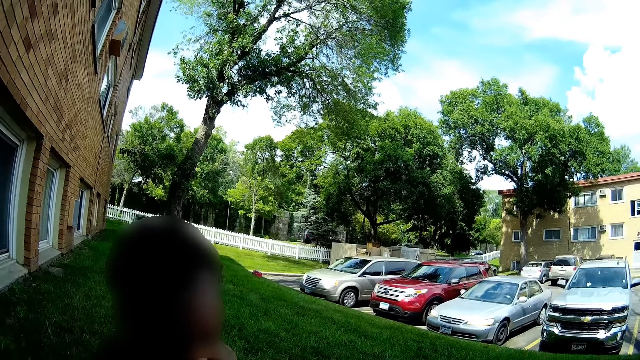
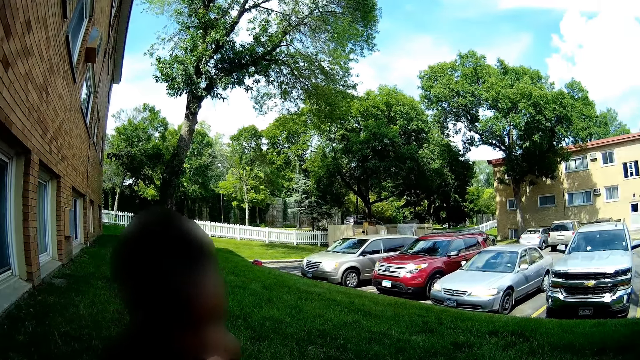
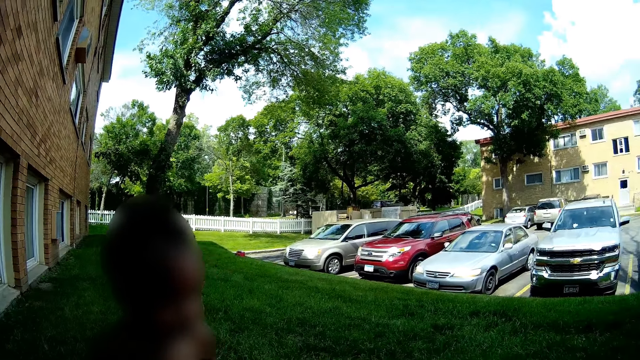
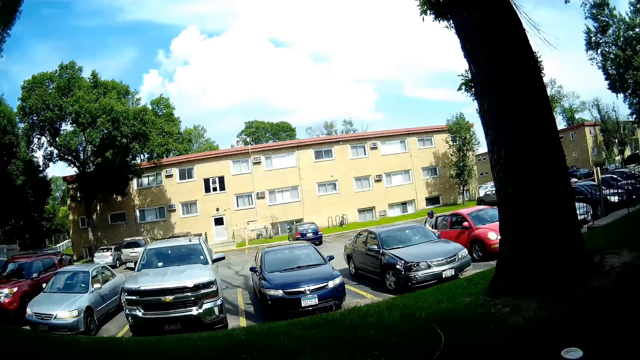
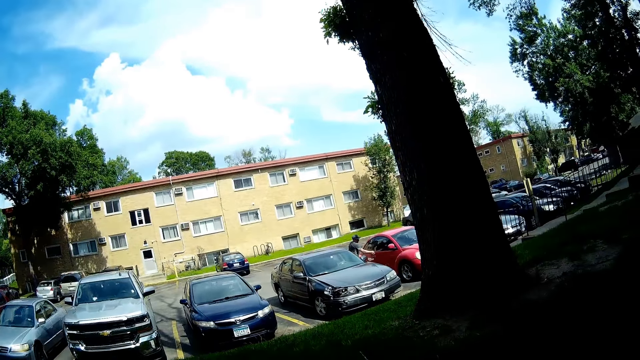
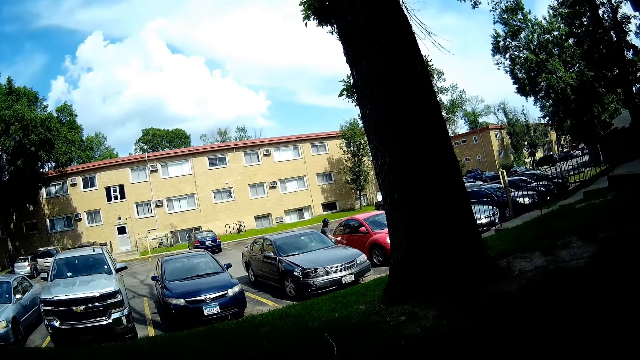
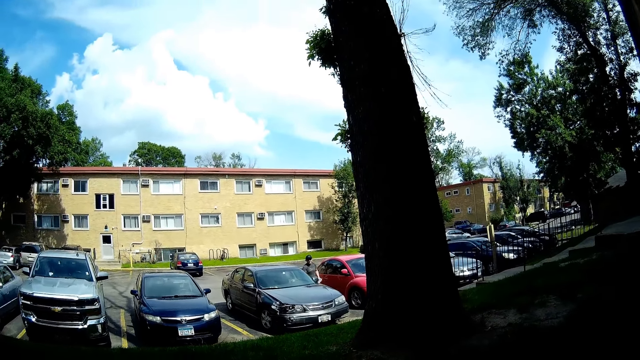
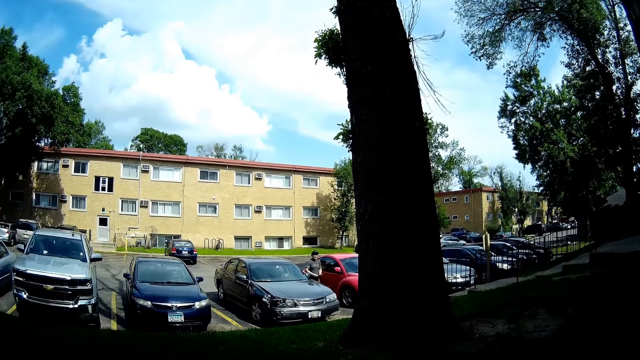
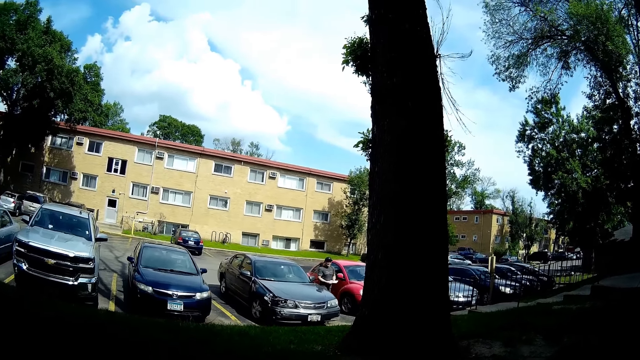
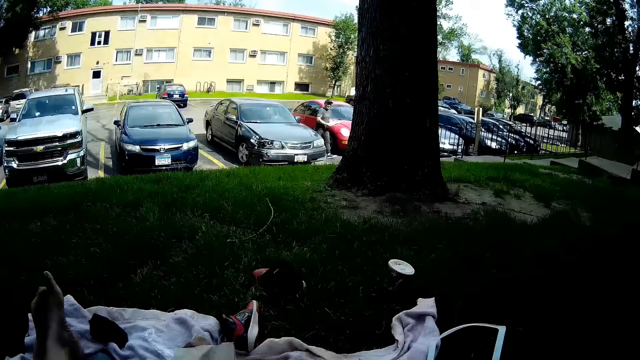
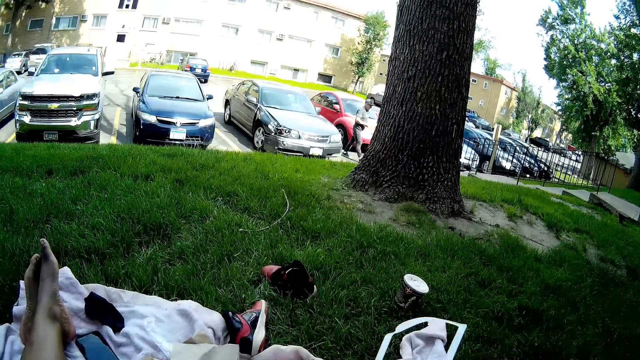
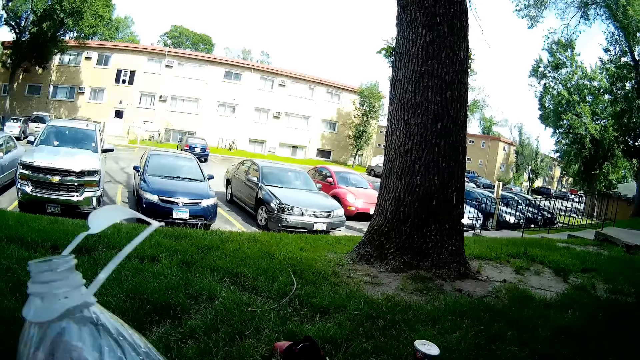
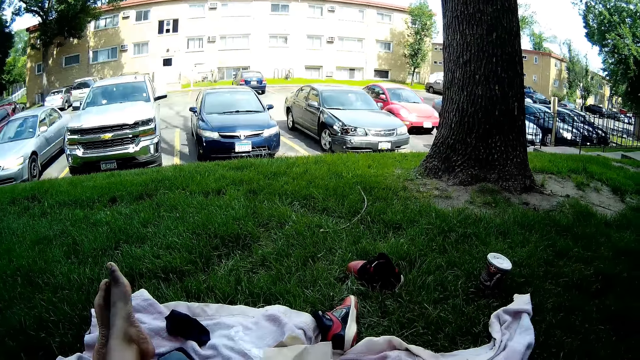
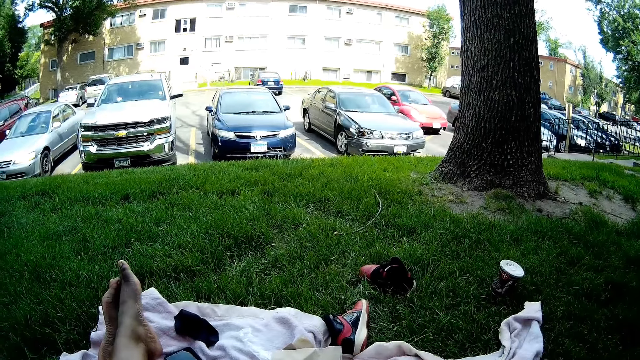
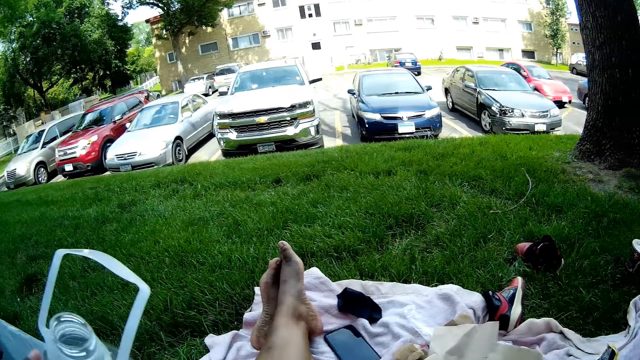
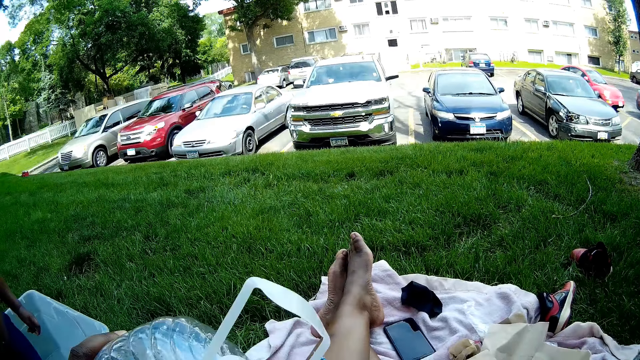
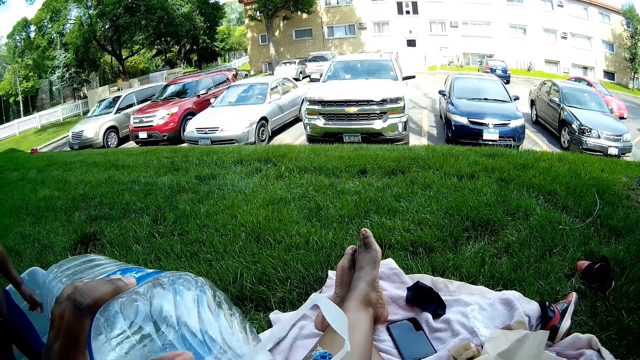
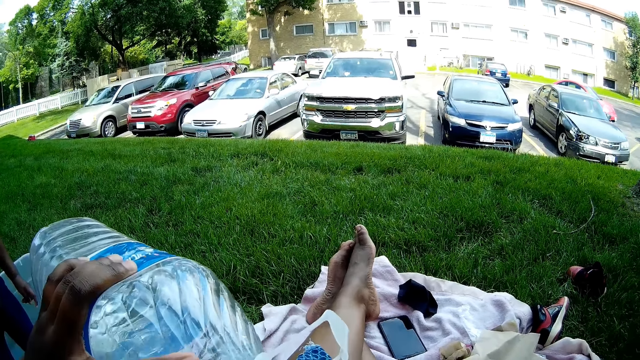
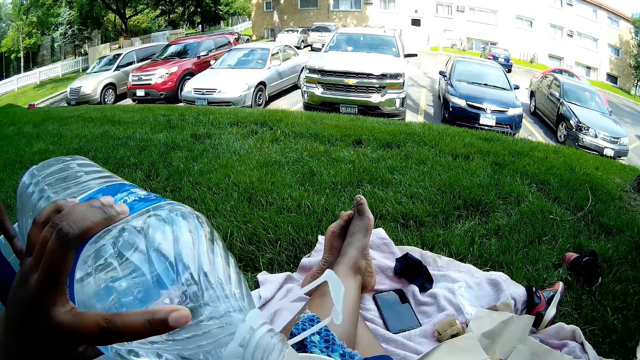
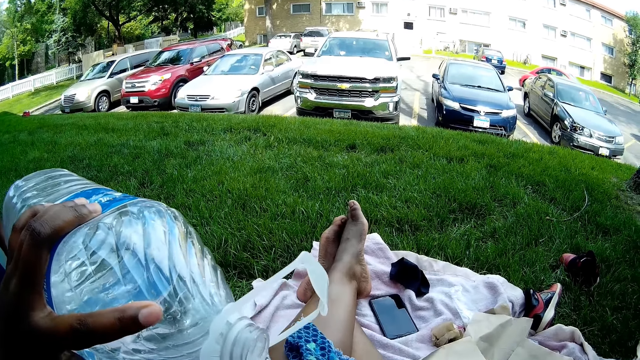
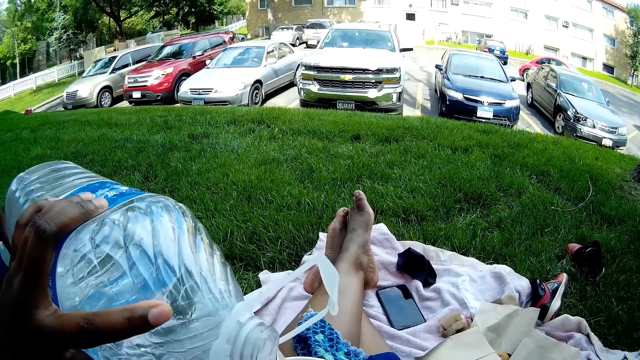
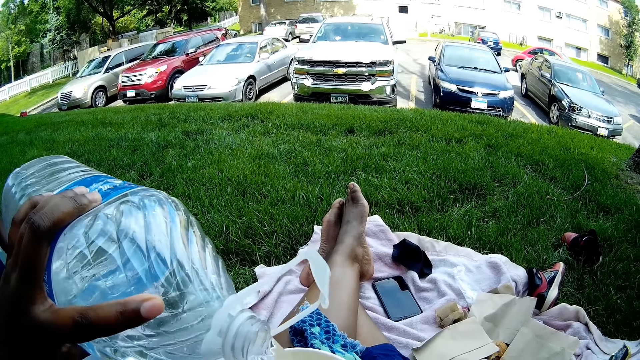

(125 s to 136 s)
A man shuts the door of a red car with his right hand. The camera wearer looks around. The man walks around the parking lot. The camera wearer interacts with the man. She holds a bottle. She turns water from the bottle into the cup with her left hand.

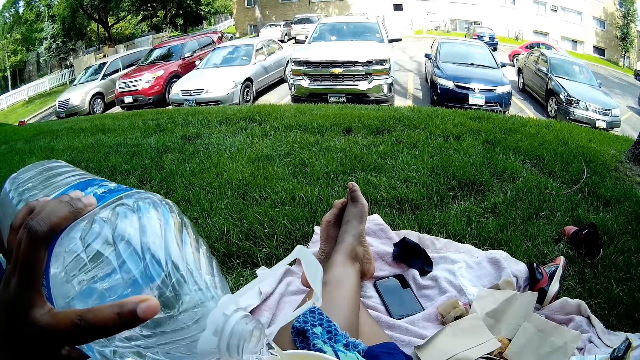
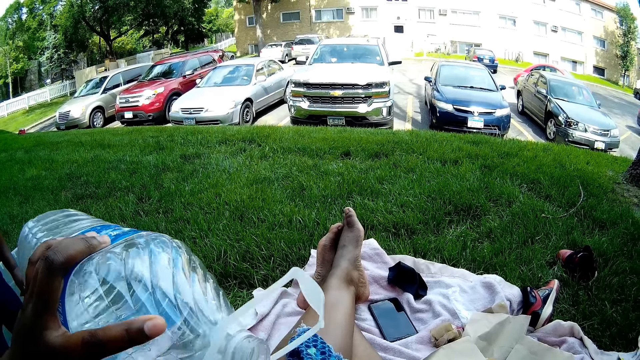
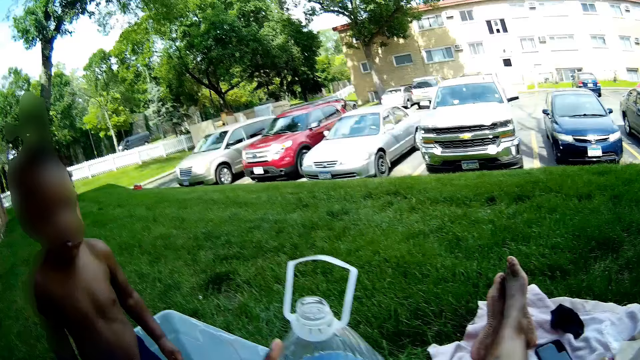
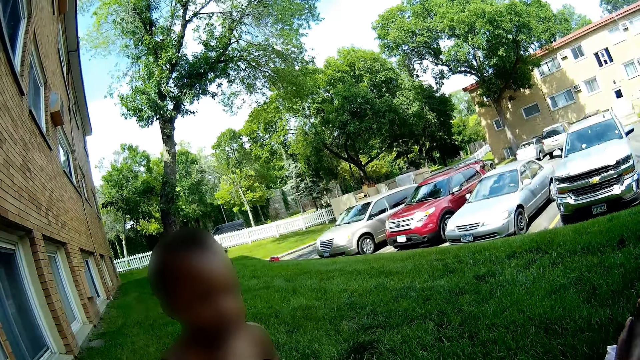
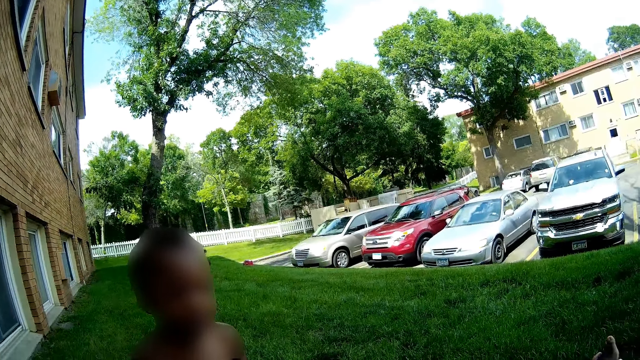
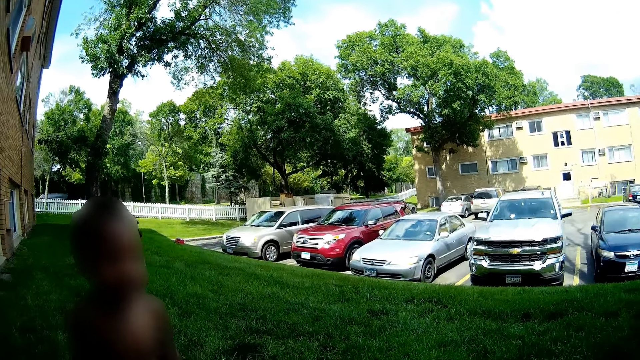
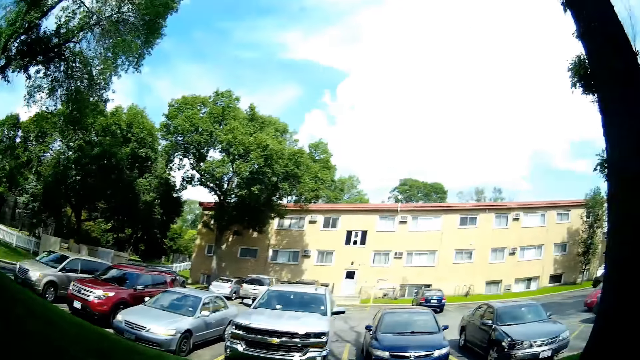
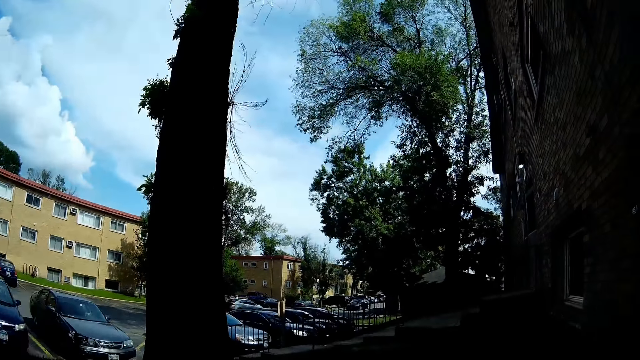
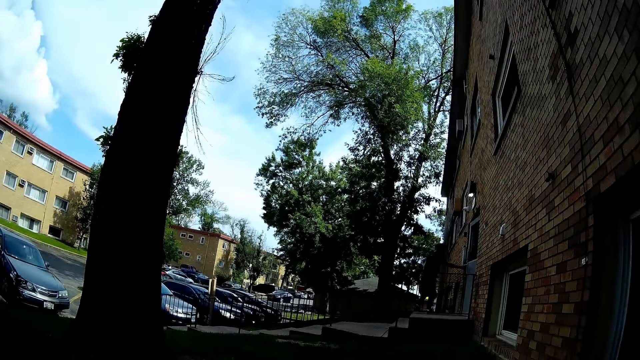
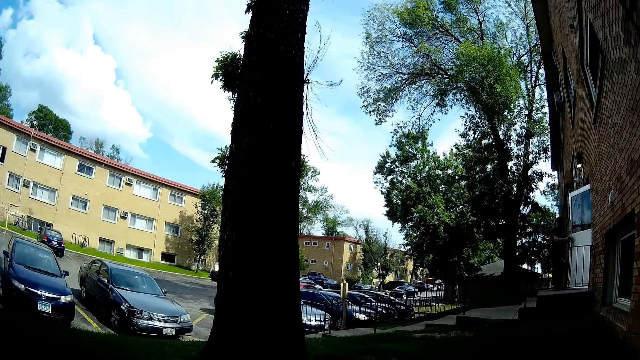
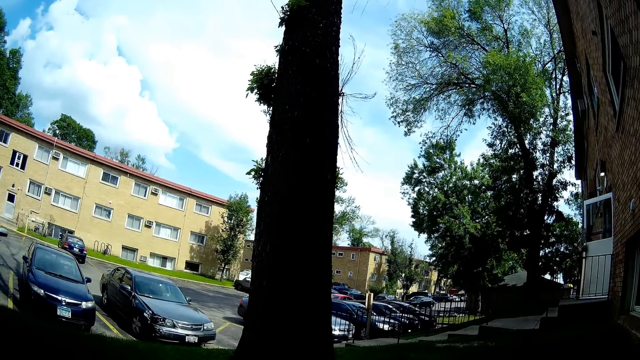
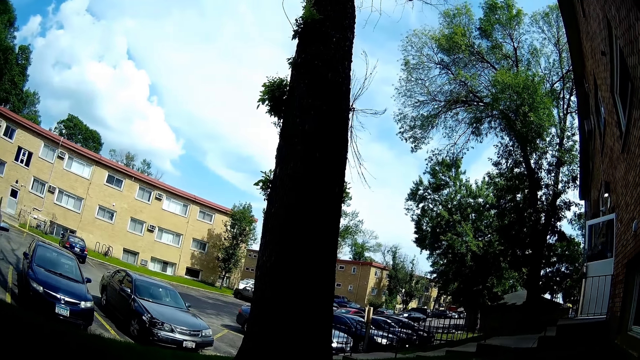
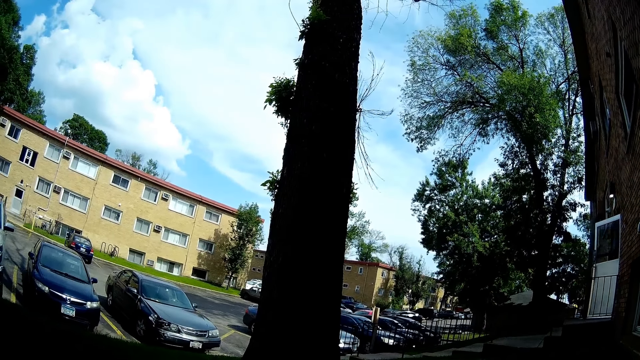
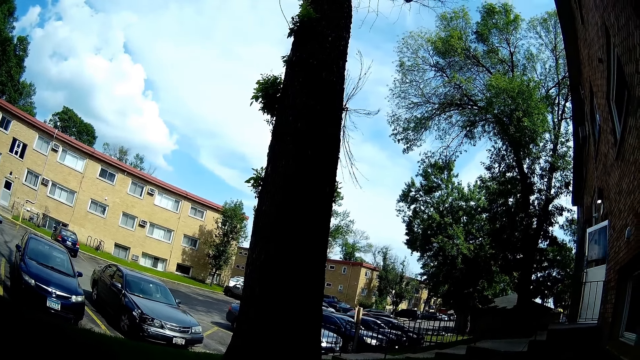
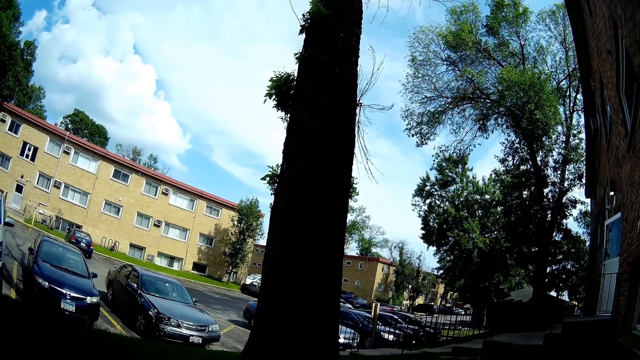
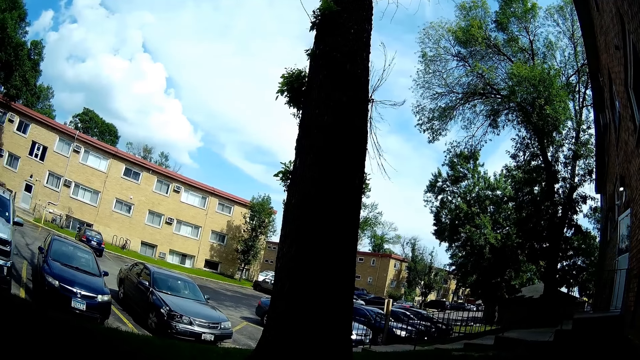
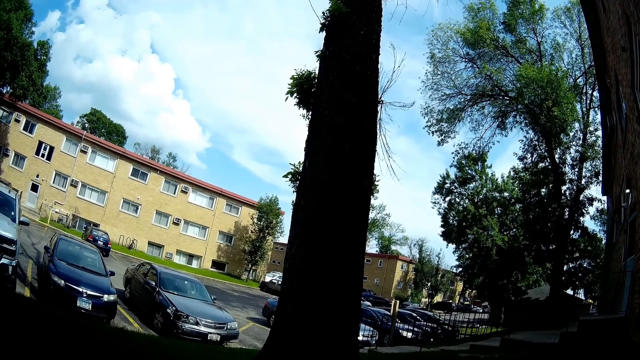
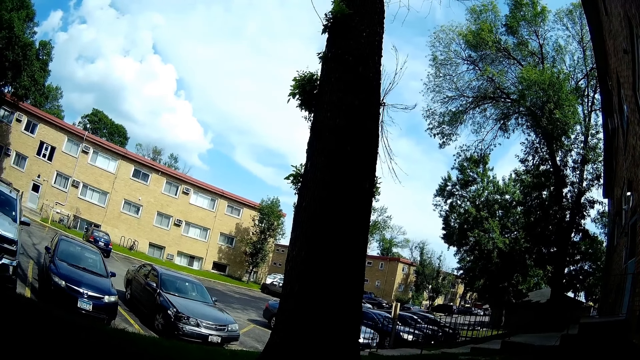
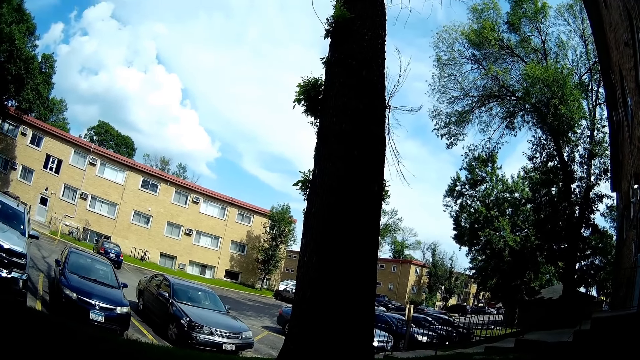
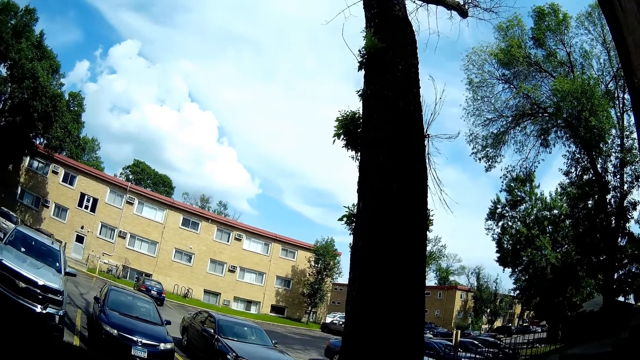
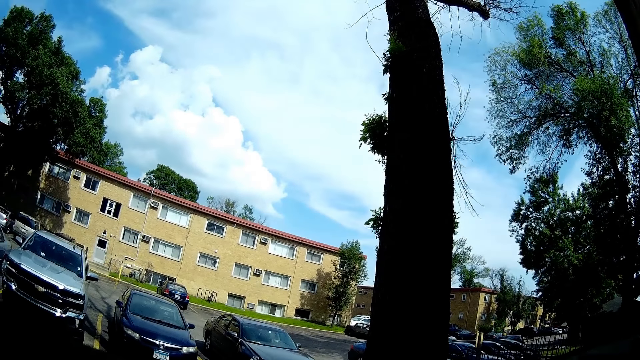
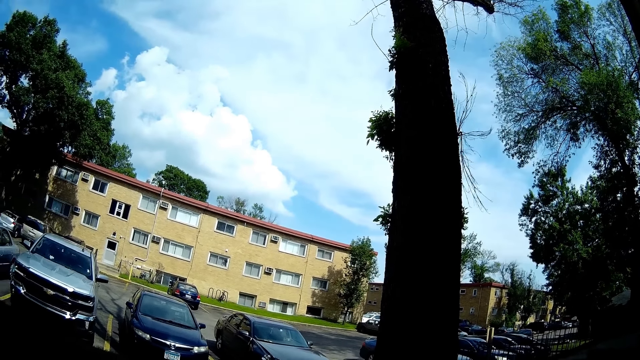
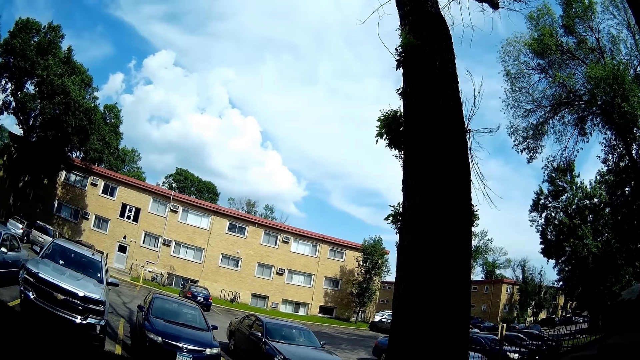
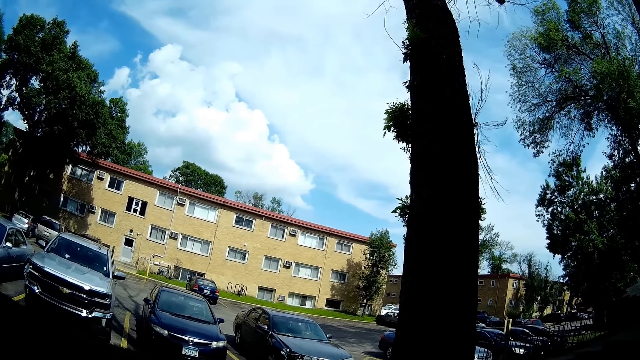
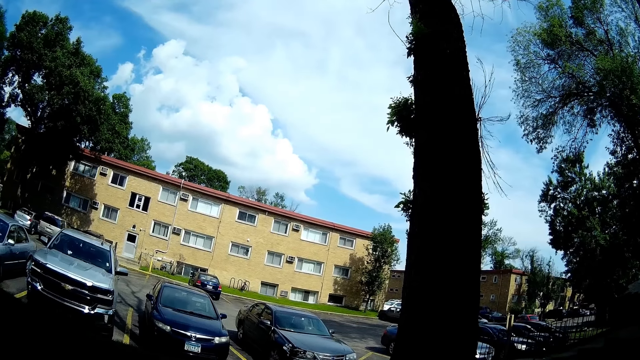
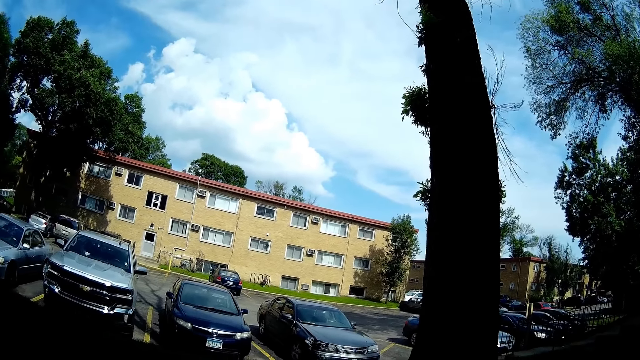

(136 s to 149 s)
The camera wearer drops the bottle of water in her left hand on the floor. She looks around.
